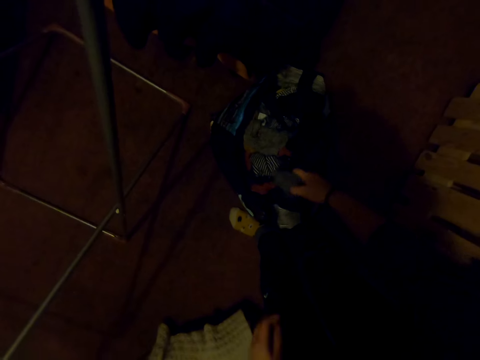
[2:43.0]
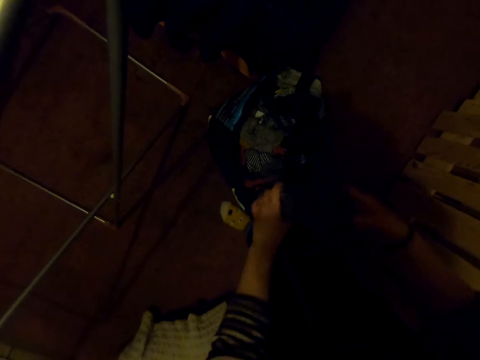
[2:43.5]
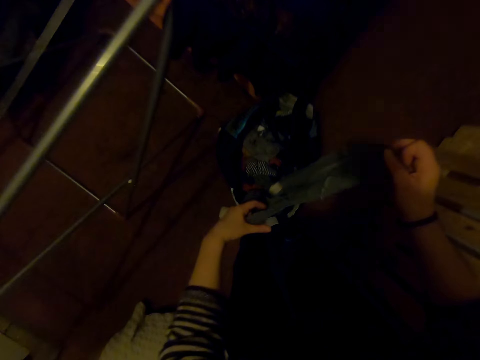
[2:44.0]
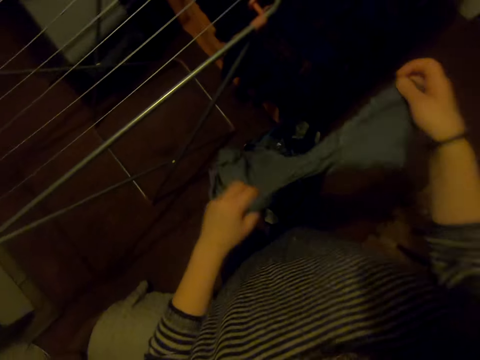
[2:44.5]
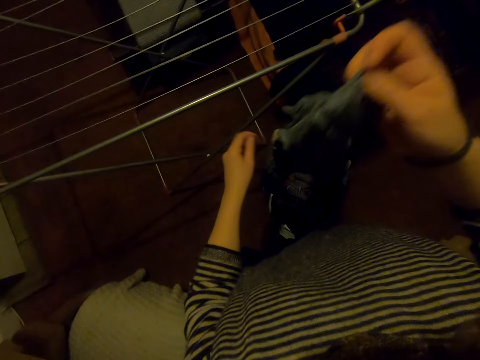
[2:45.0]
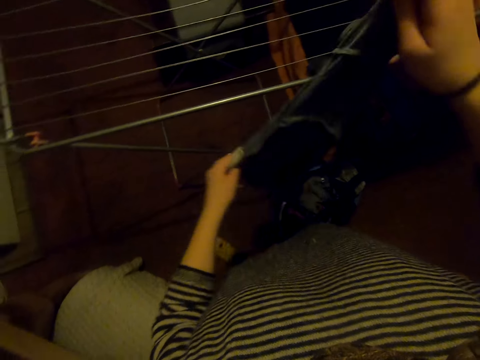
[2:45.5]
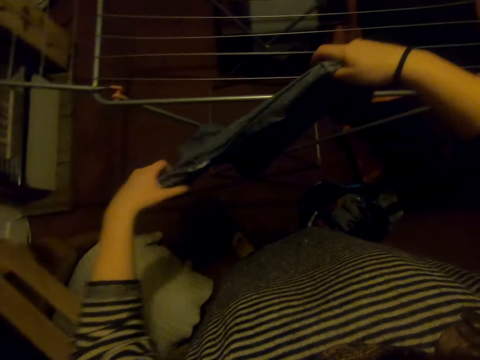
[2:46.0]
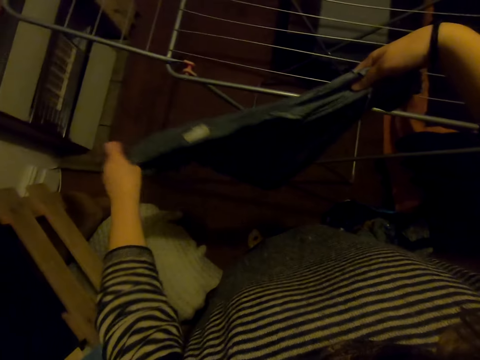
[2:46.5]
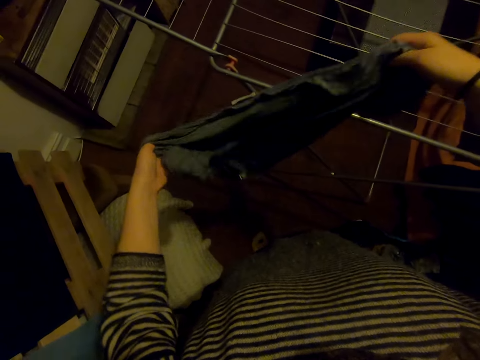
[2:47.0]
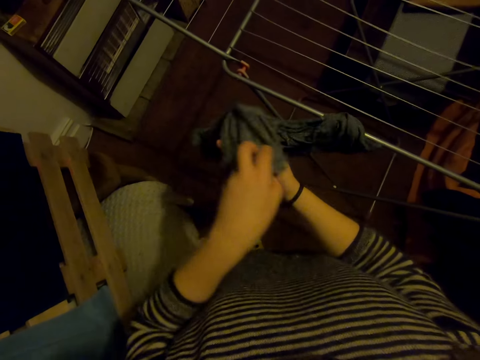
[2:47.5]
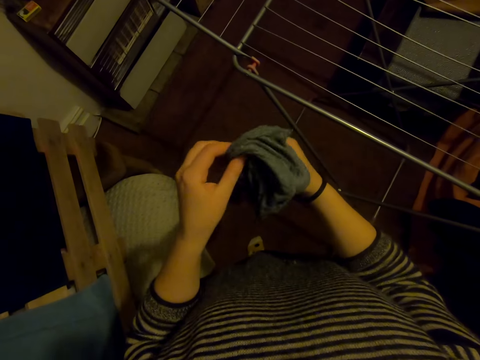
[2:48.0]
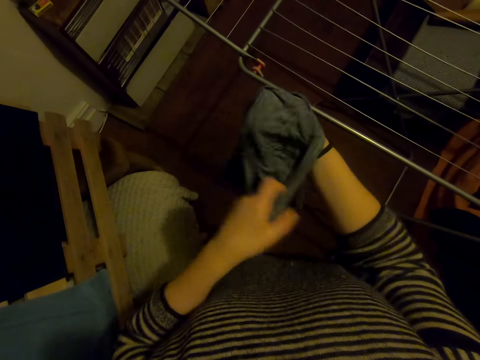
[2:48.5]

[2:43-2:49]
The camera wearer takes a cloth from the bag. They stretch out the cloth.

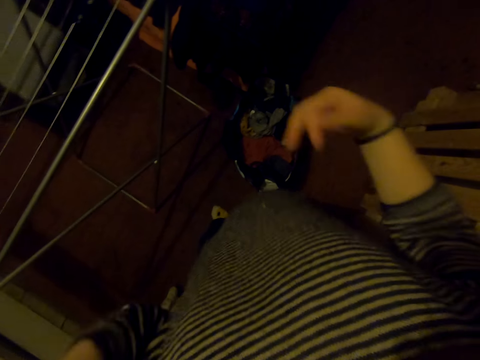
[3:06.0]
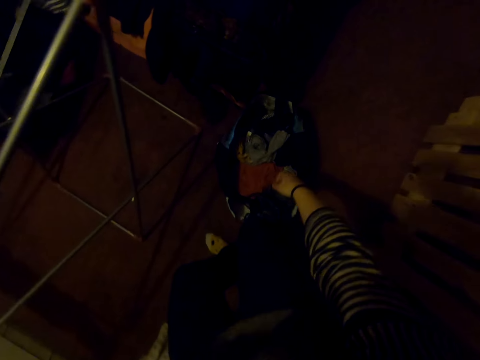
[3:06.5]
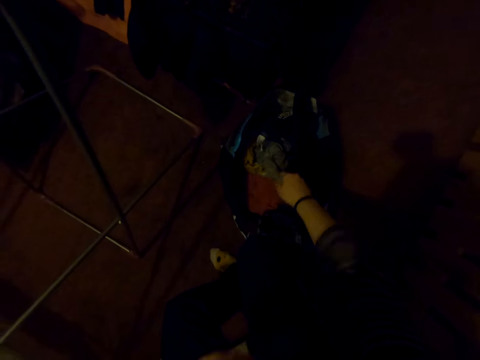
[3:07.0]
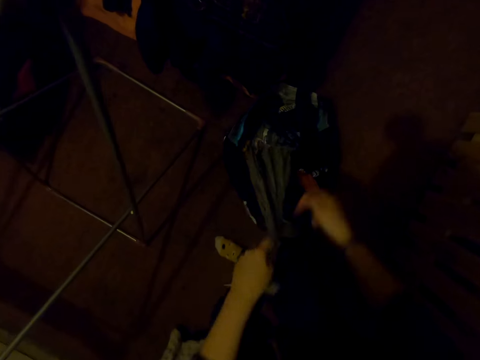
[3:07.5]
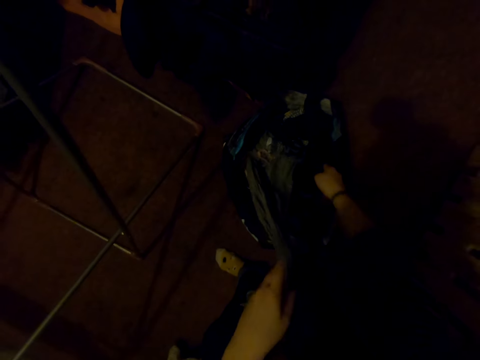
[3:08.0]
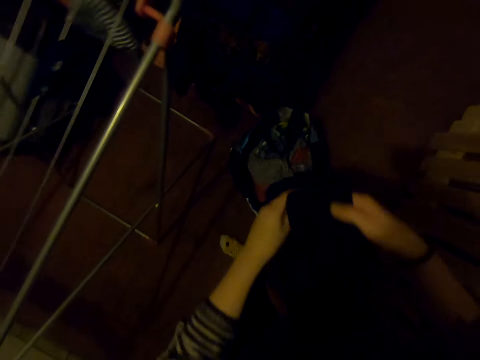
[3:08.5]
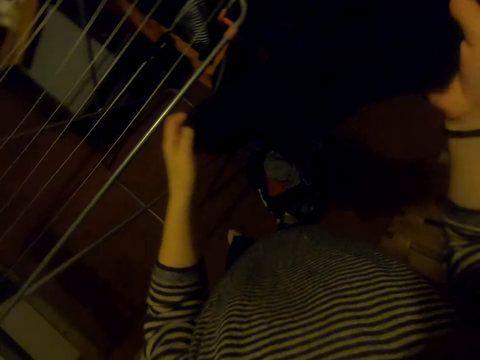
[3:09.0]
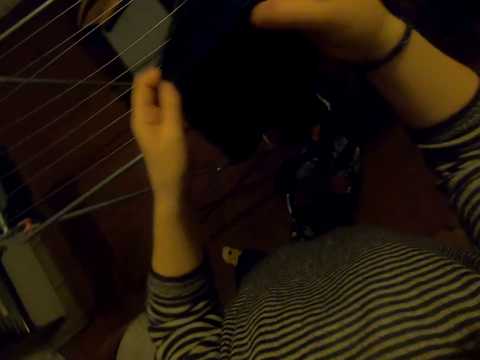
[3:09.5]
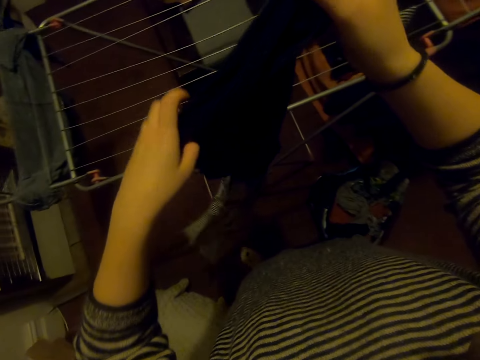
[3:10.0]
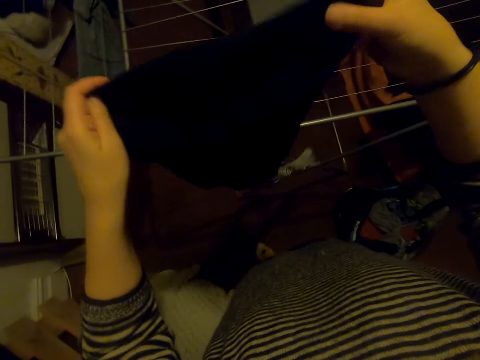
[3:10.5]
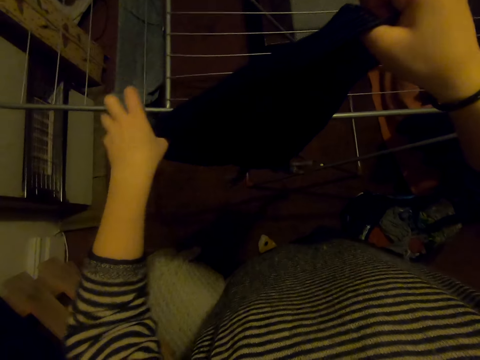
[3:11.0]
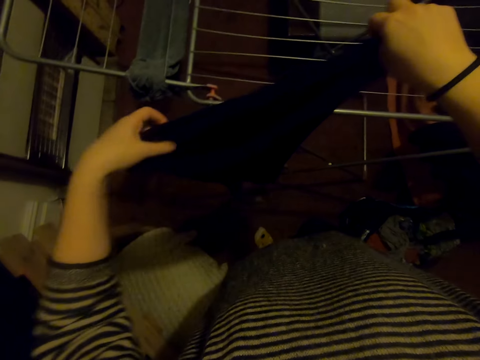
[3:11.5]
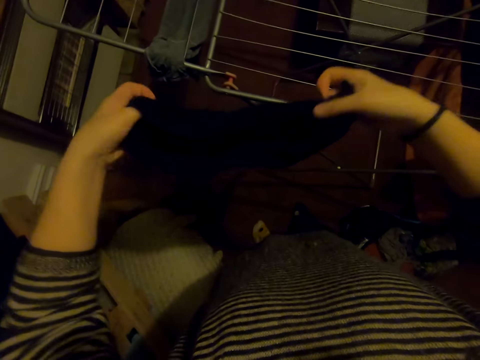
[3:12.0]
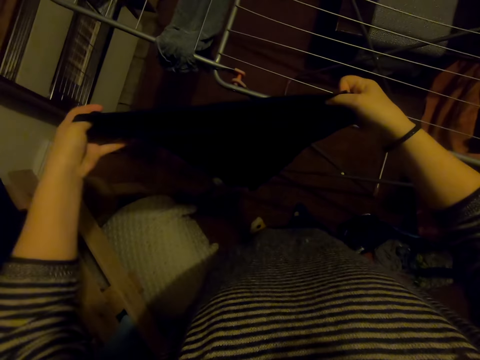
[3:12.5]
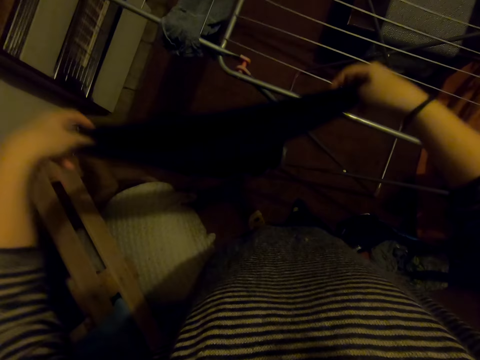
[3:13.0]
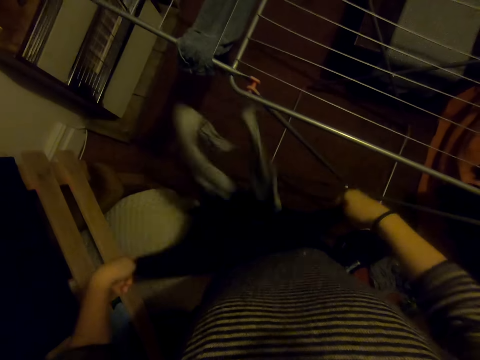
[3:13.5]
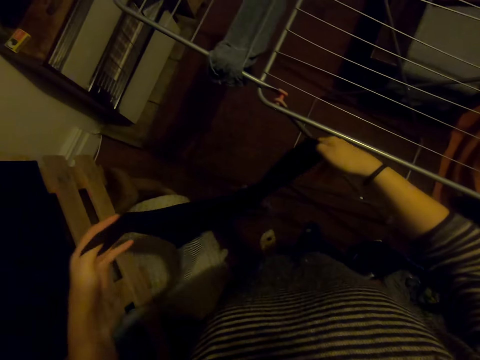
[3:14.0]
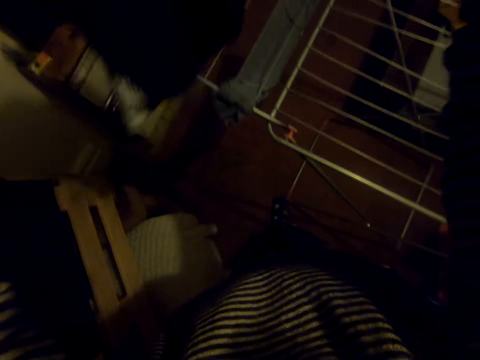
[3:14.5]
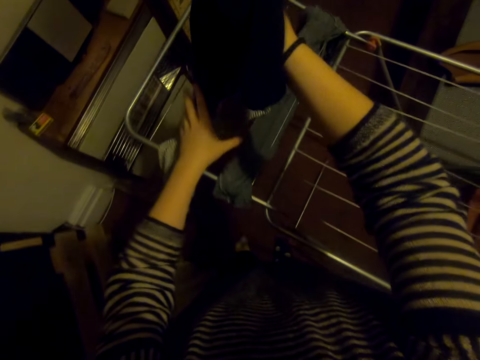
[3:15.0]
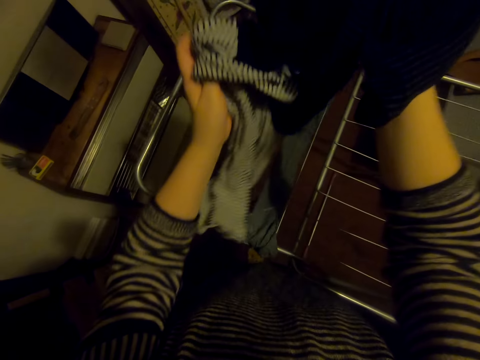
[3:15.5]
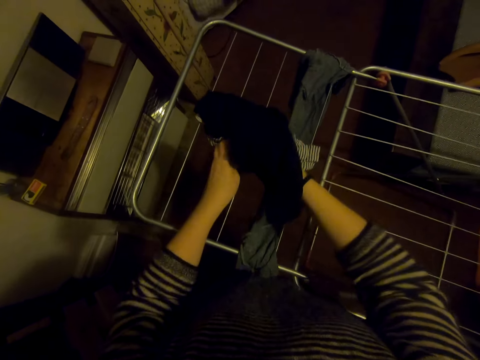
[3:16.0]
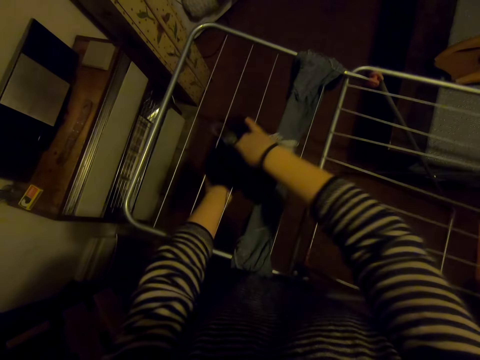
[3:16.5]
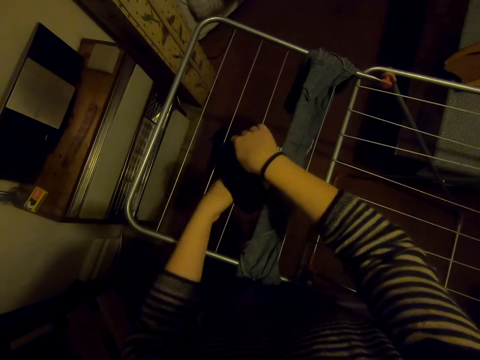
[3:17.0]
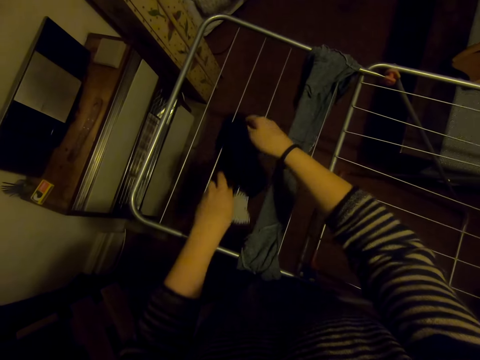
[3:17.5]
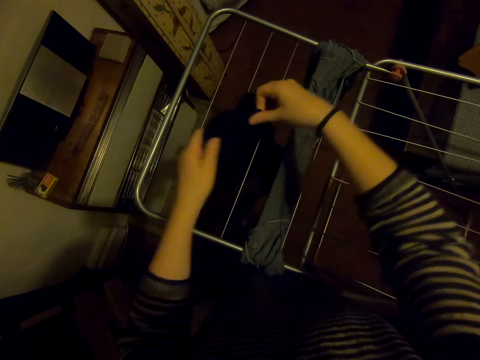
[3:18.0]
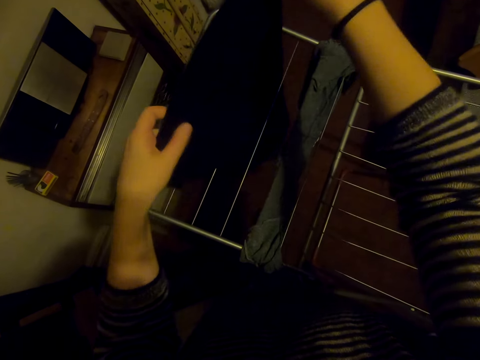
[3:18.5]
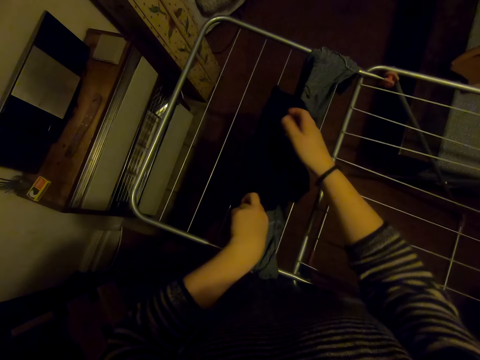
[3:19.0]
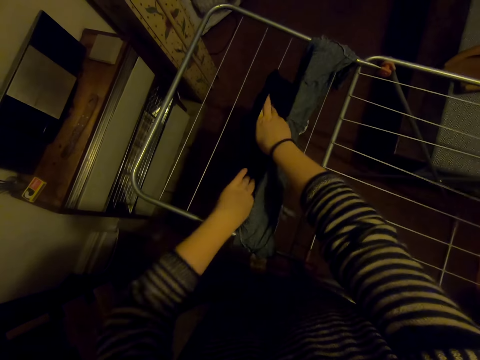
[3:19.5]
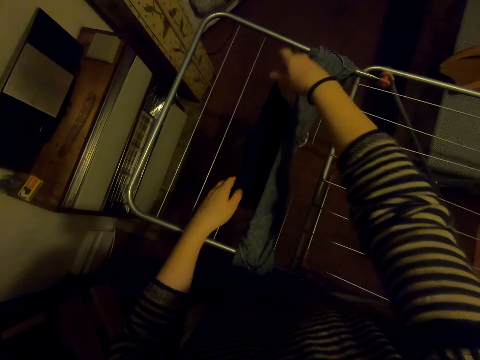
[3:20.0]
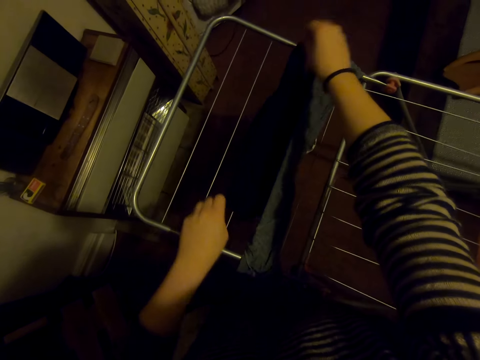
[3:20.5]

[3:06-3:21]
The camera wearer picks up a cloth in the bag. They stretch out the cloth. They hang the cloth on the cloth line.

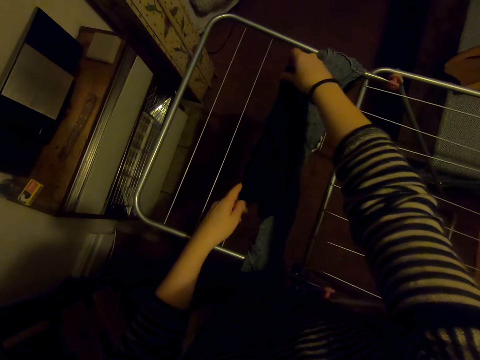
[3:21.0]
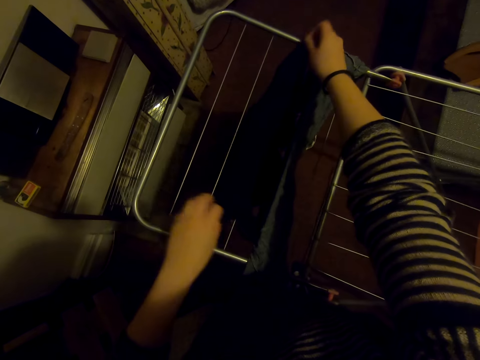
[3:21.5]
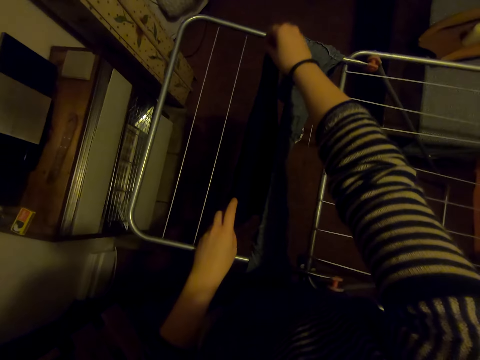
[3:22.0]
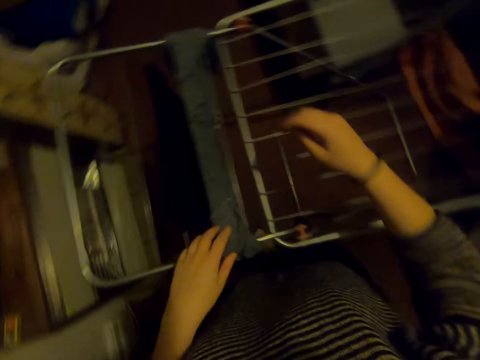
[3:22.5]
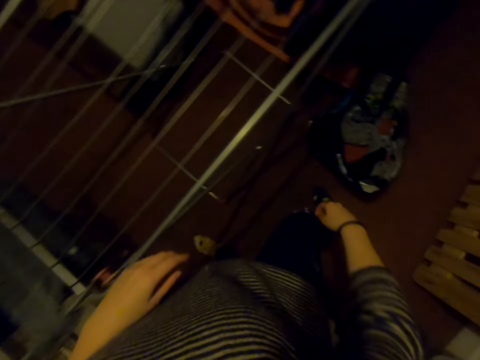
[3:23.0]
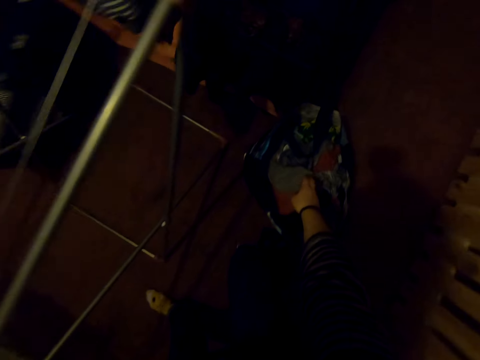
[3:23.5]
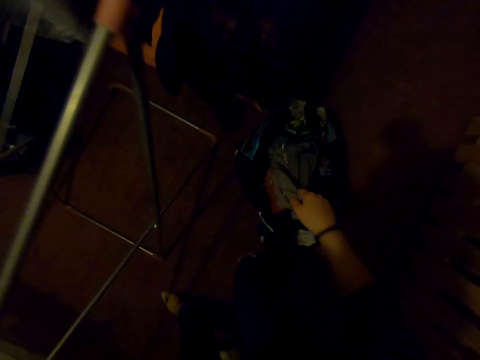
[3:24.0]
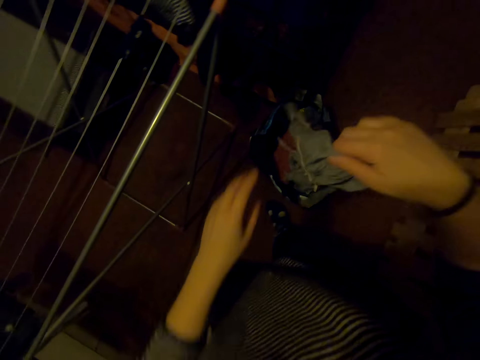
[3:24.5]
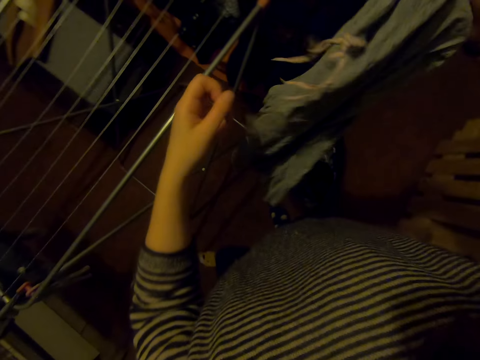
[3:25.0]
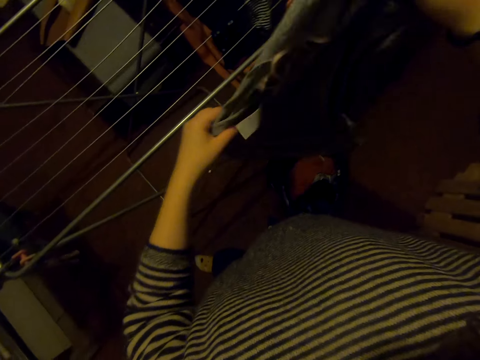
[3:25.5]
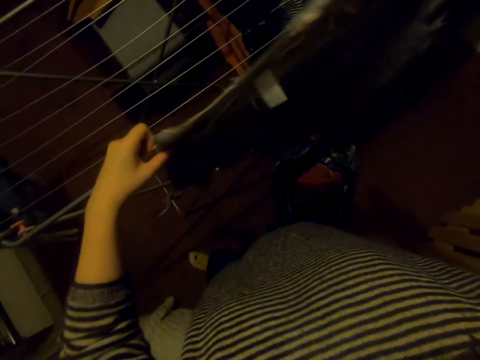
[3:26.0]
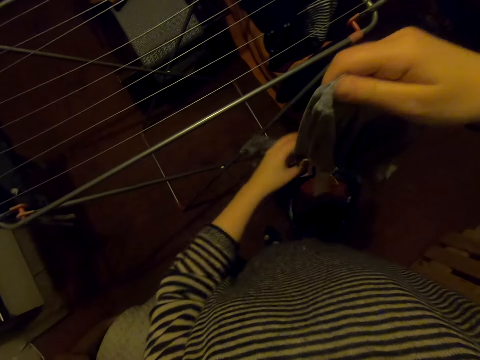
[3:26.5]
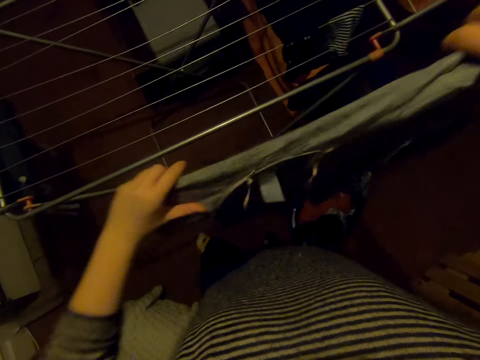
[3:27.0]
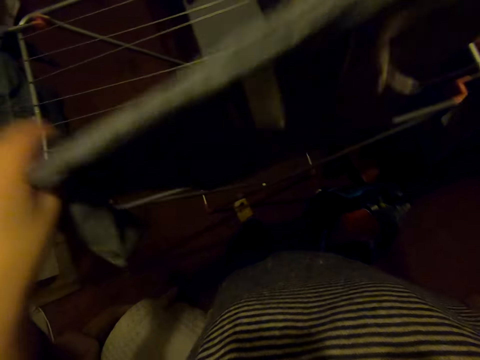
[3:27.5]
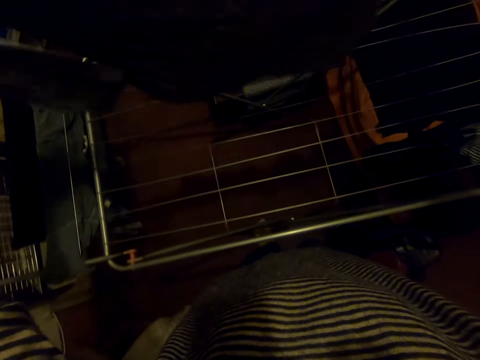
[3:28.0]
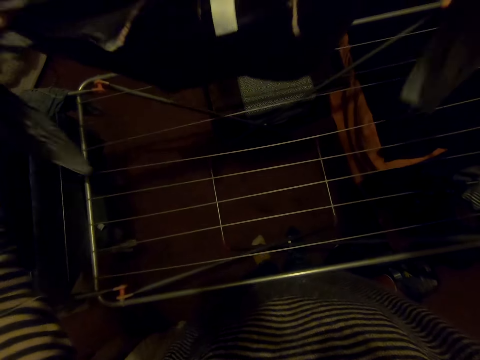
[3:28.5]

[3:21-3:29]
The camera wearer picks up a cloth in the bag. They stretch out the cloth.
